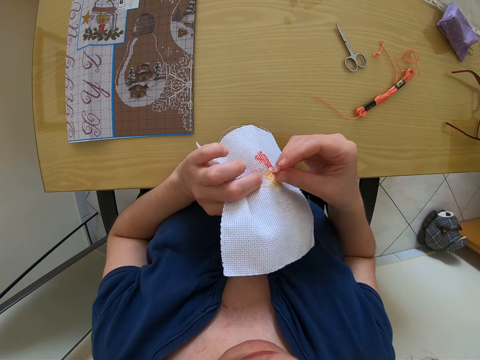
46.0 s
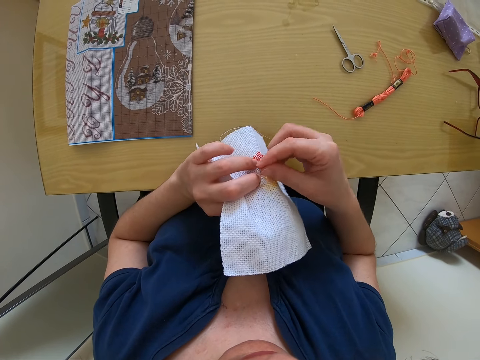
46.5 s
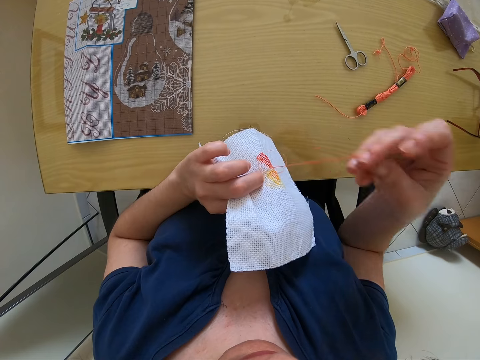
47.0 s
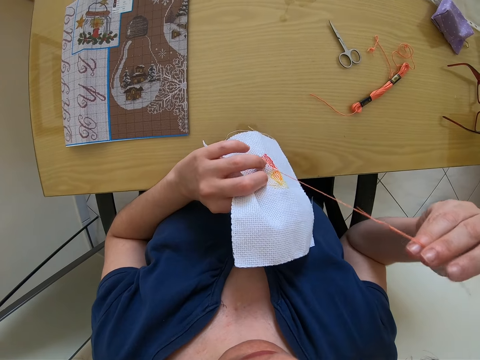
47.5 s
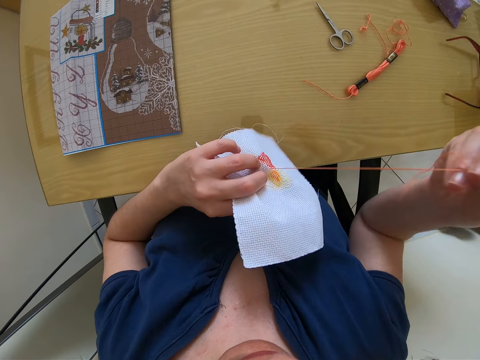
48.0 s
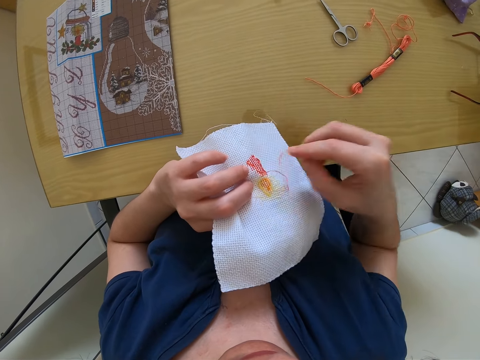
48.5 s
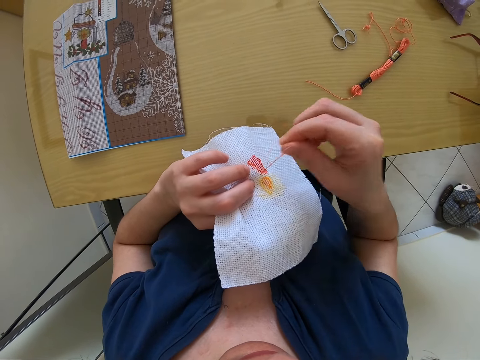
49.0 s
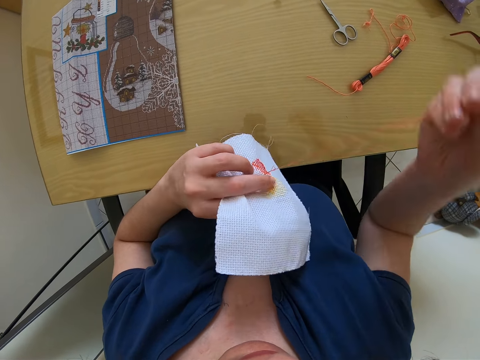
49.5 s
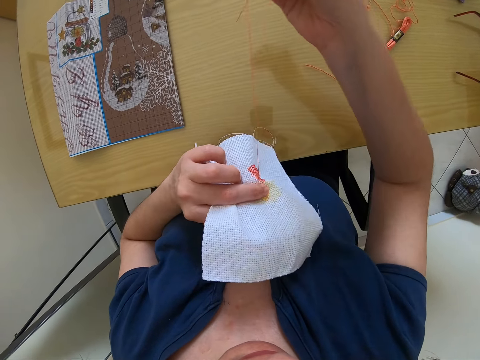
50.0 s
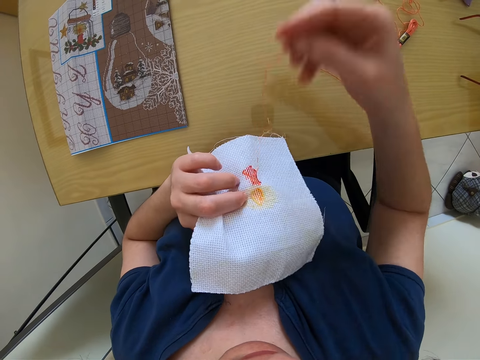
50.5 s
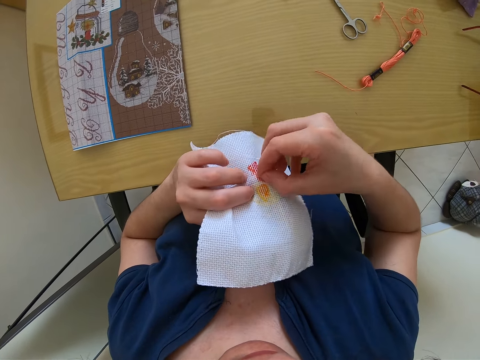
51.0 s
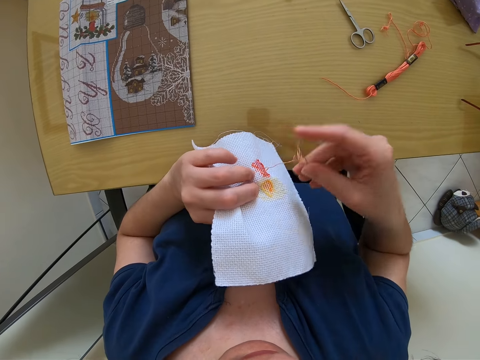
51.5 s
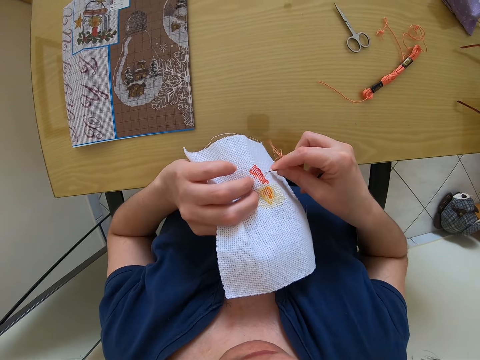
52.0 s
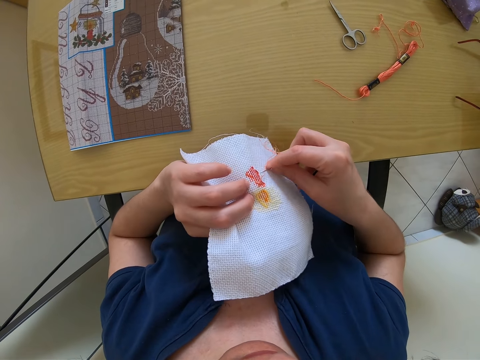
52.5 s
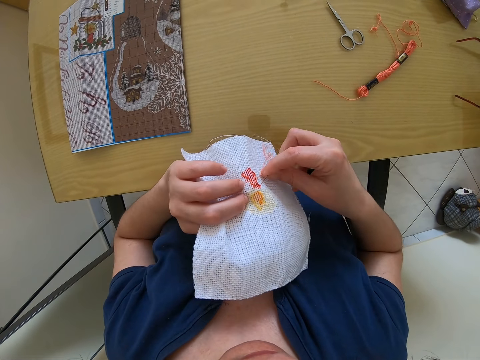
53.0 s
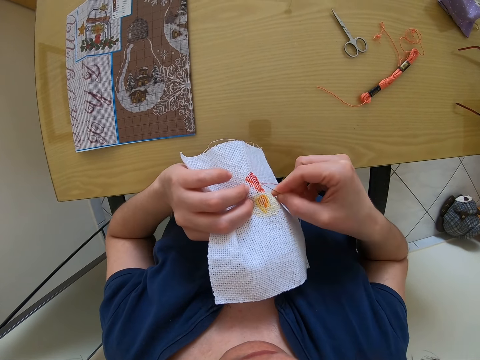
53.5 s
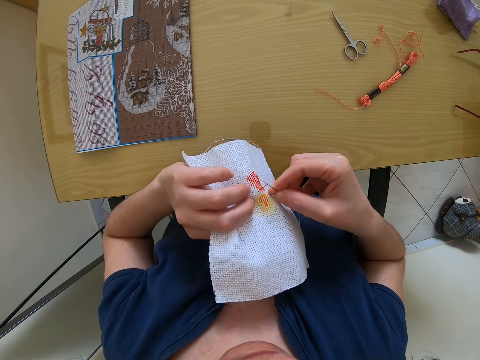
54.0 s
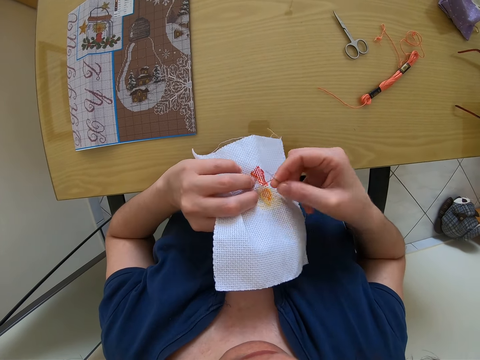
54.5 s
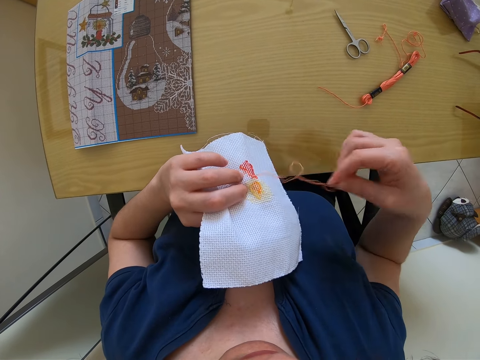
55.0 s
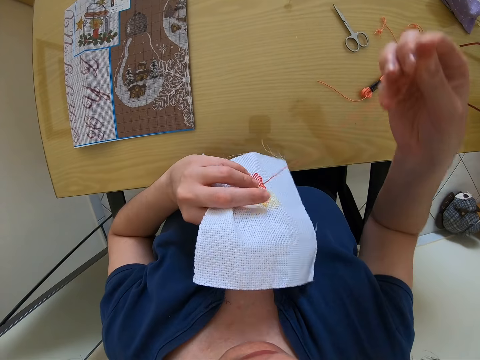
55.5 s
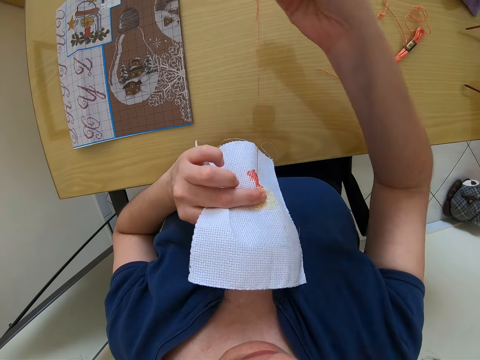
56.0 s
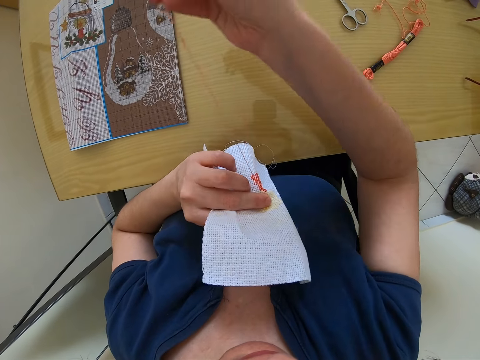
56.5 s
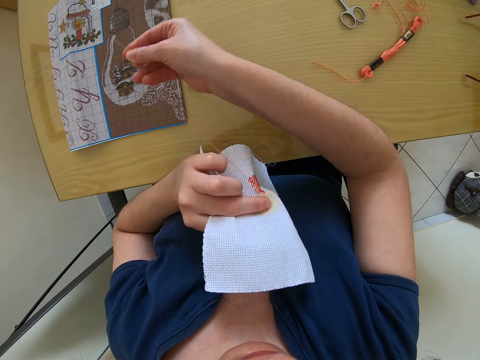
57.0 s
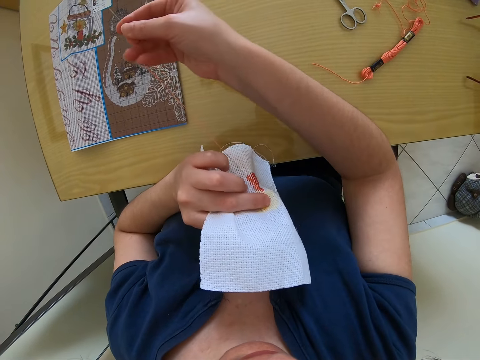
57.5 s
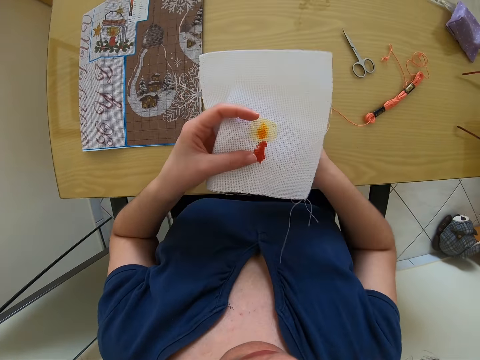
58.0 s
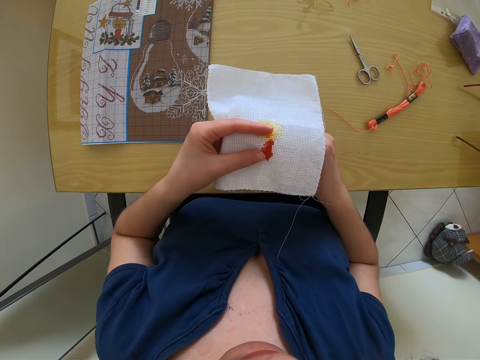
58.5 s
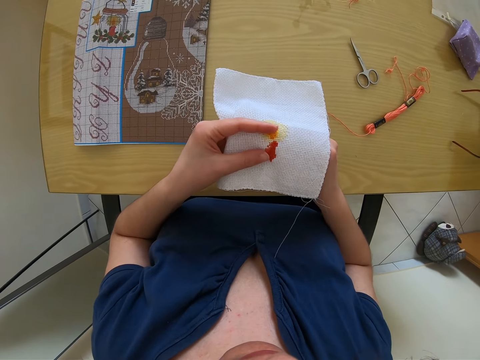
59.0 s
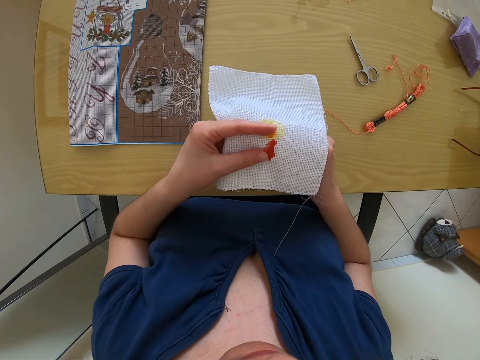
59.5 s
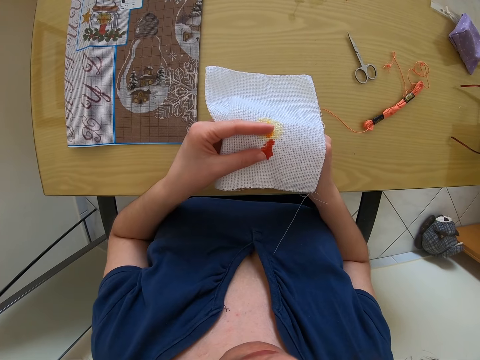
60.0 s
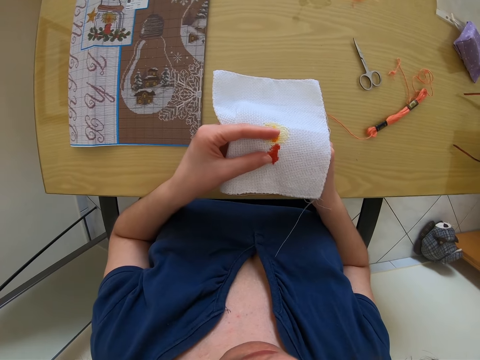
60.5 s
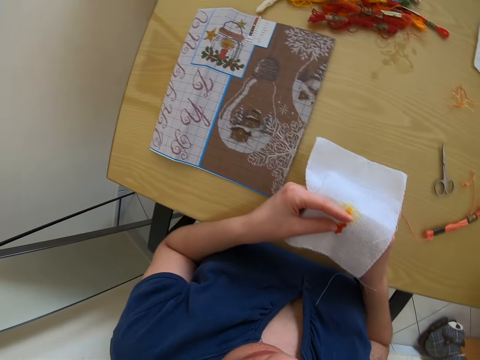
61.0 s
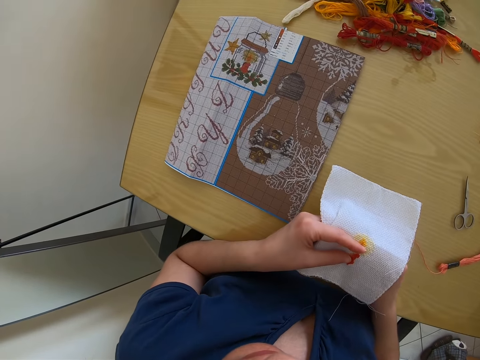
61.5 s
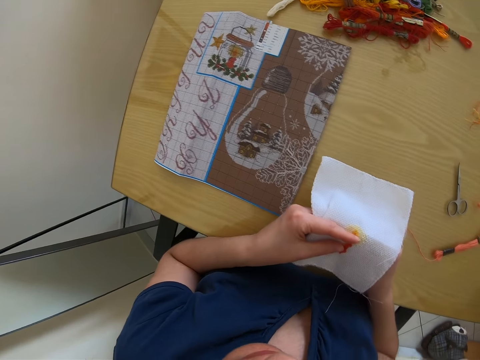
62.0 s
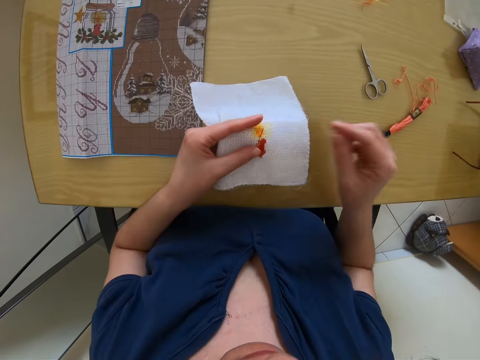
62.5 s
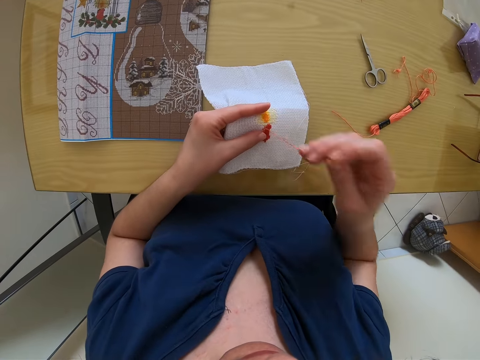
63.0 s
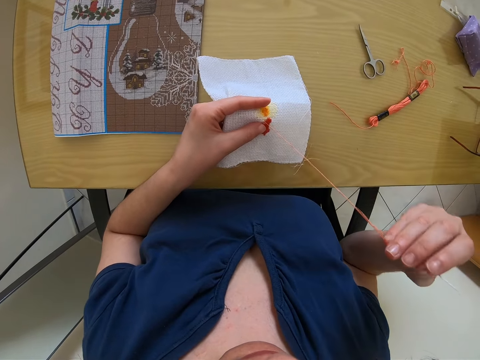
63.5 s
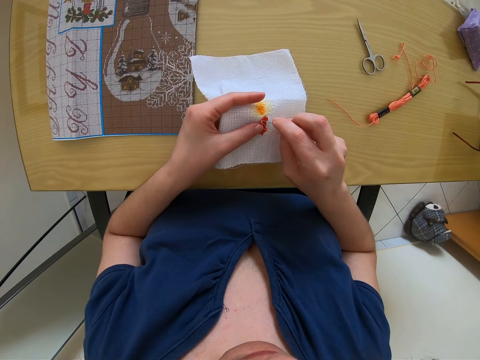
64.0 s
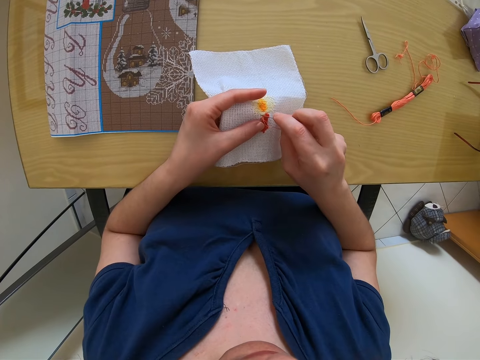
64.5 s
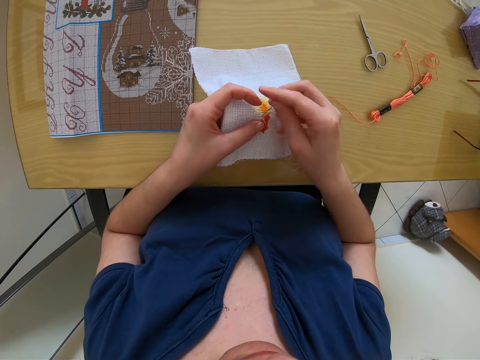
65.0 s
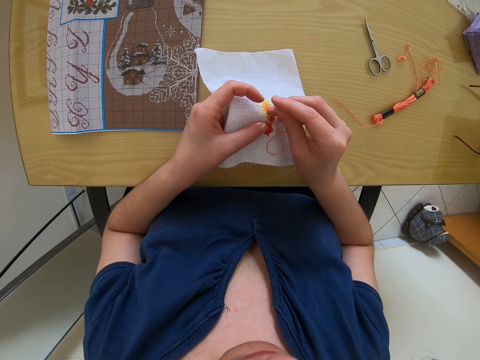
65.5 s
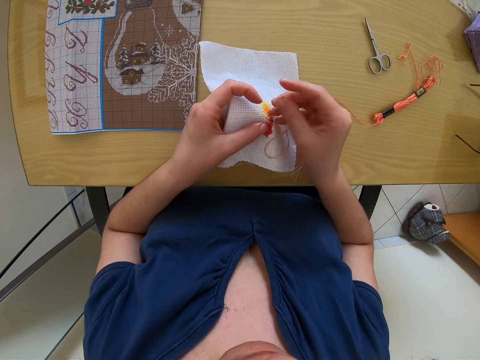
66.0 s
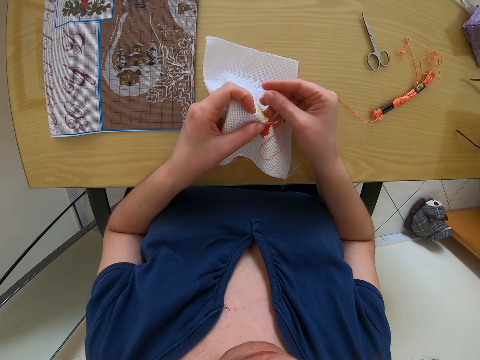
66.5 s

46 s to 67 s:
The camera wearer looks at the instructions. They stitch the fabric.

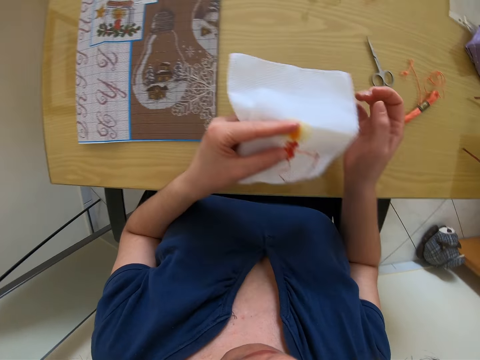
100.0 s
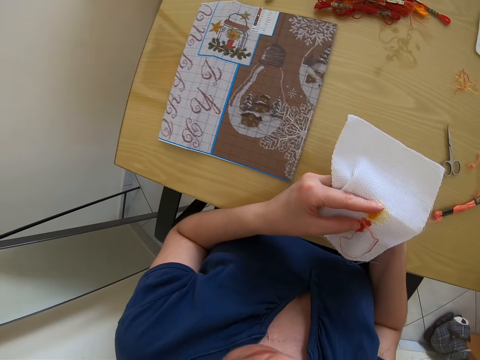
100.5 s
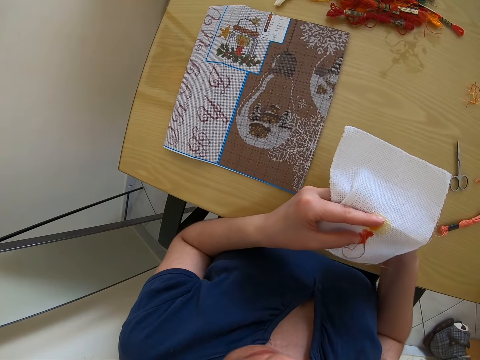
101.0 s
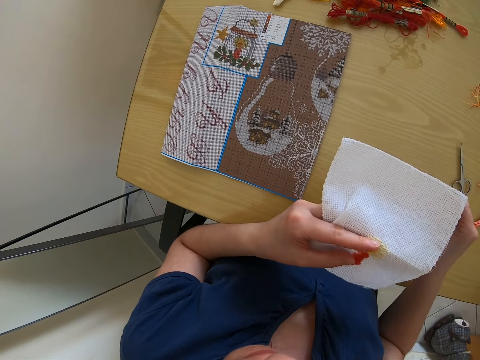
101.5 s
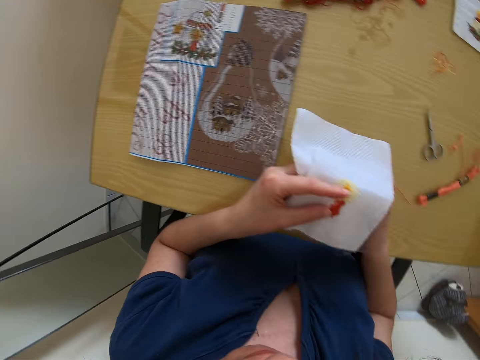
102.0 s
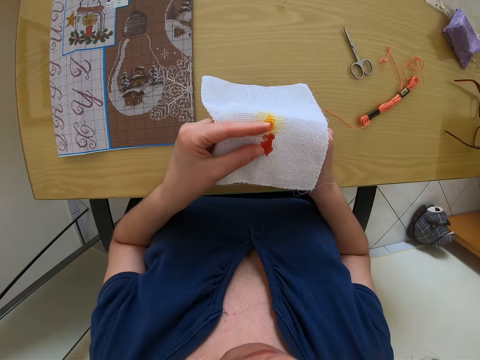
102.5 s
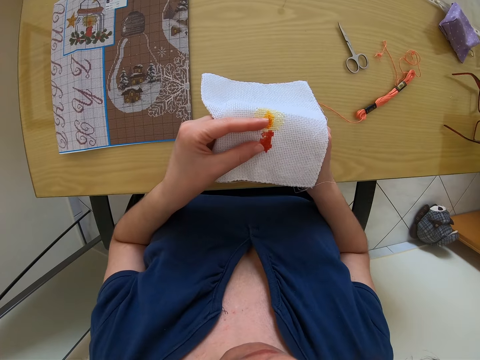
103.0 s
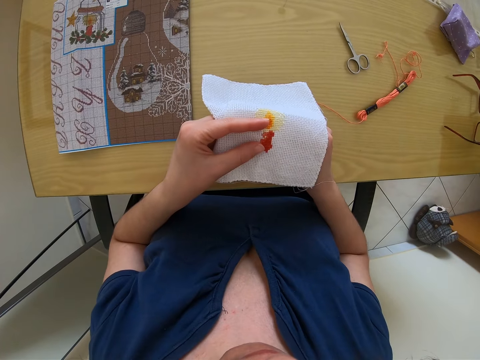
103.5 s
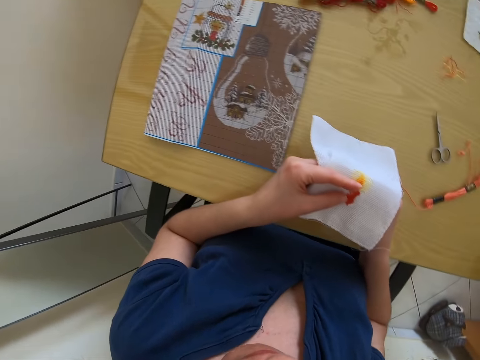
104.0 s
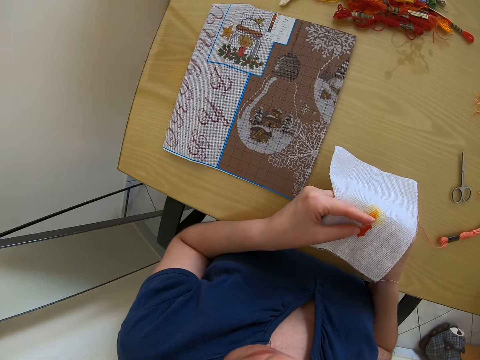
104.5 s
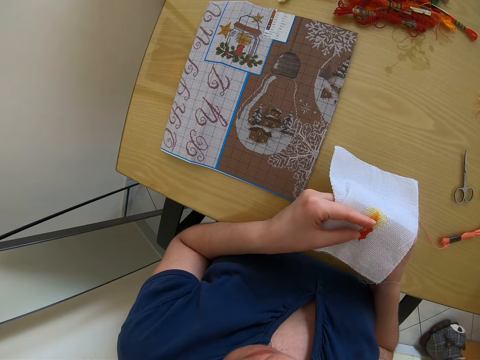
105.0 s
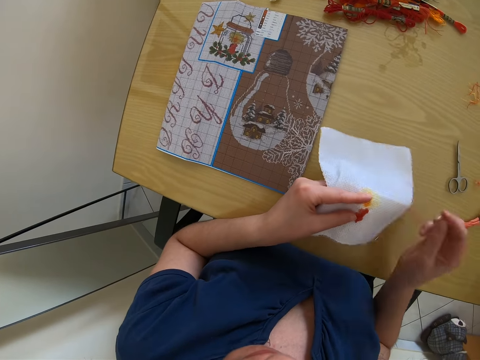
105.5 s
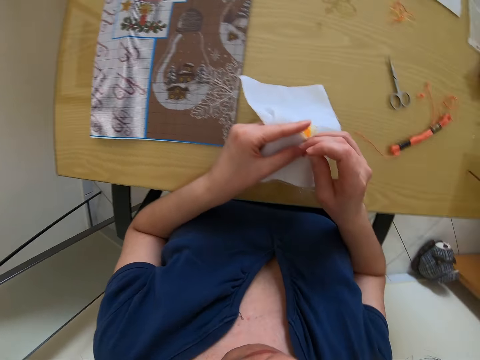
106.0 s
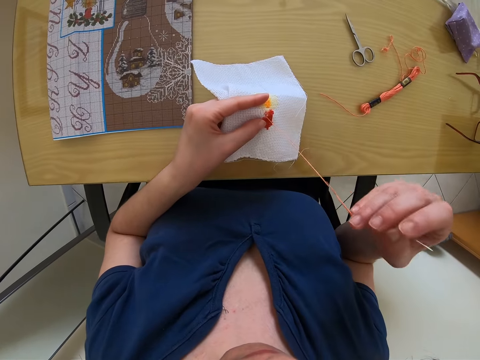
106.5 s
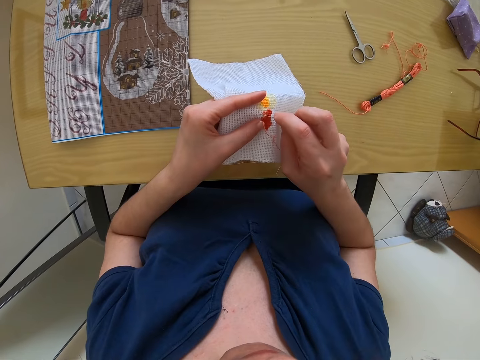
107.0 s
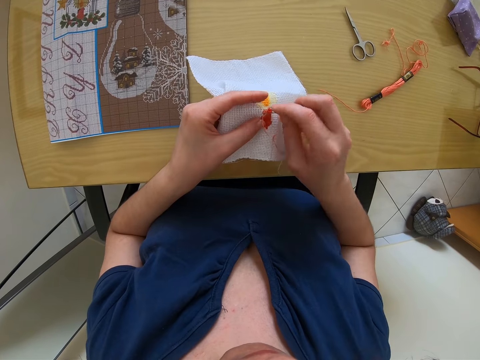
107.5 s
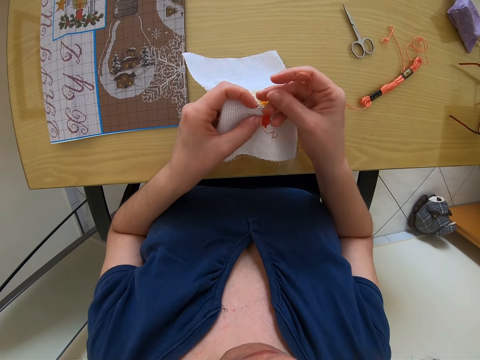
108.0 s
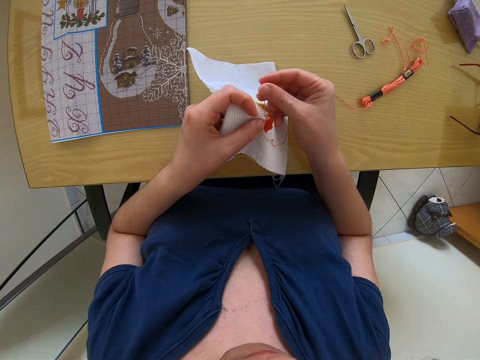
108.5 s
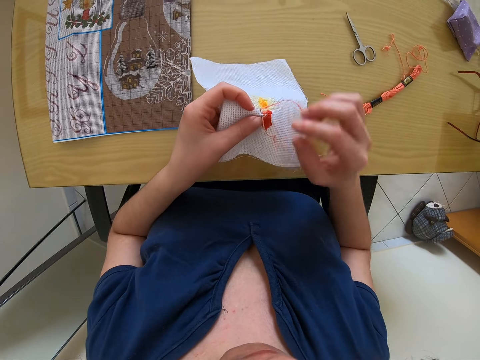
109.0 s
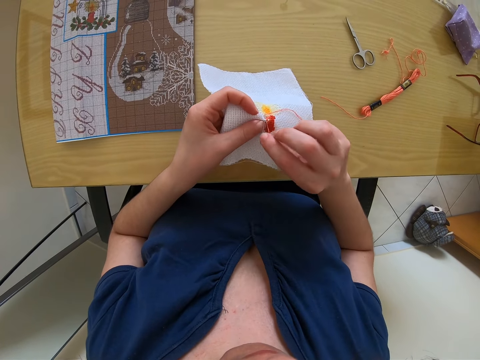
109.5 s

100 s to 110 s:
The camera wearer looks at the instructions. They stitch the fabric.
